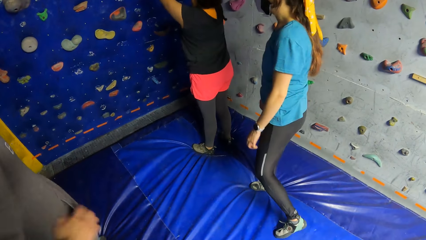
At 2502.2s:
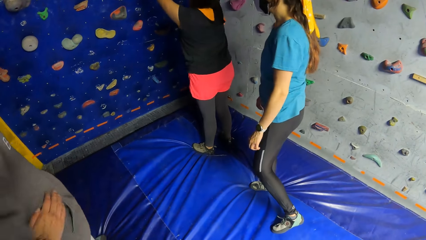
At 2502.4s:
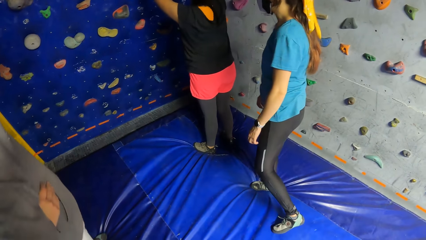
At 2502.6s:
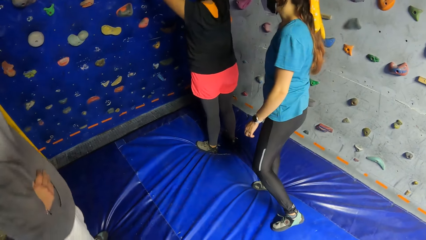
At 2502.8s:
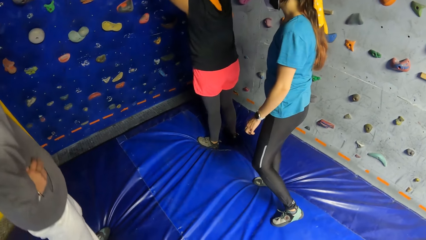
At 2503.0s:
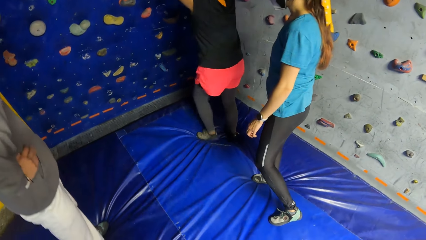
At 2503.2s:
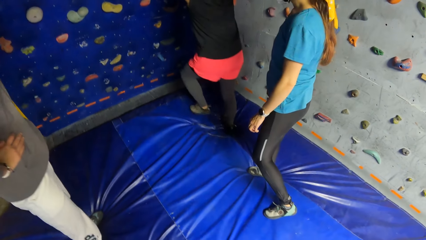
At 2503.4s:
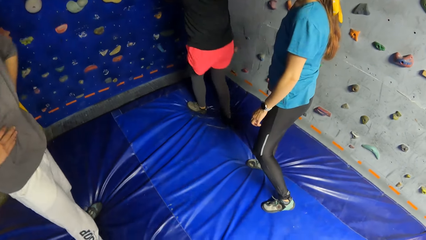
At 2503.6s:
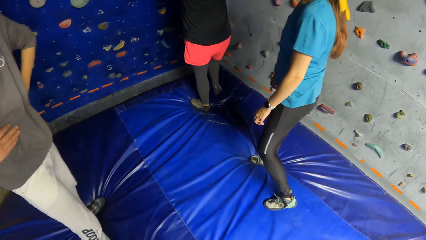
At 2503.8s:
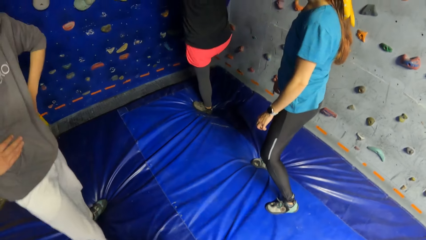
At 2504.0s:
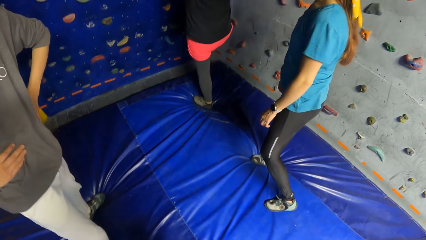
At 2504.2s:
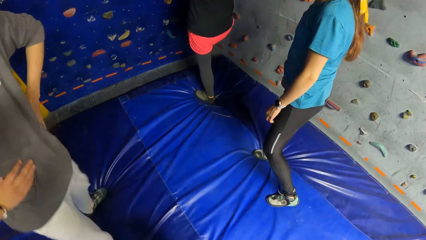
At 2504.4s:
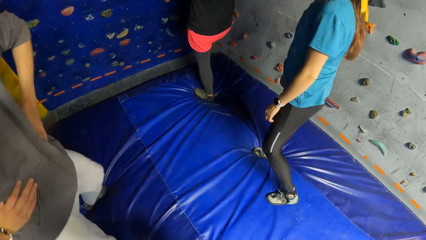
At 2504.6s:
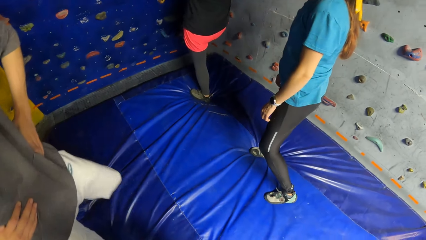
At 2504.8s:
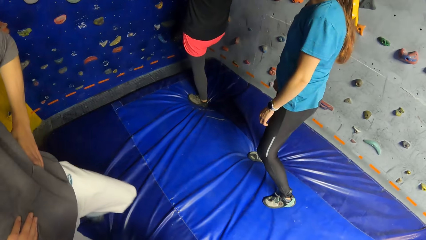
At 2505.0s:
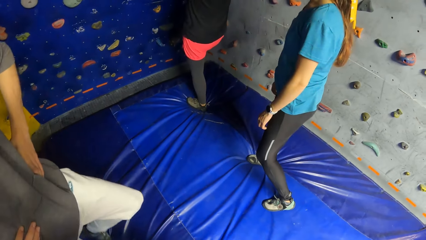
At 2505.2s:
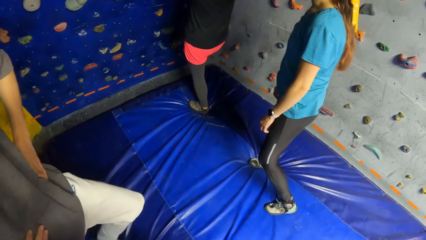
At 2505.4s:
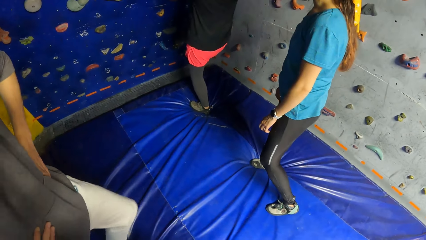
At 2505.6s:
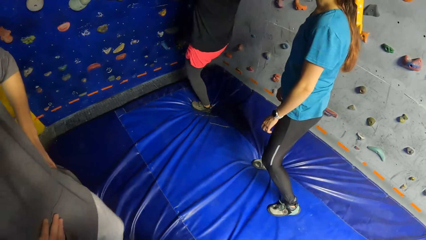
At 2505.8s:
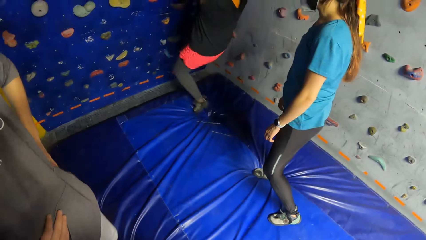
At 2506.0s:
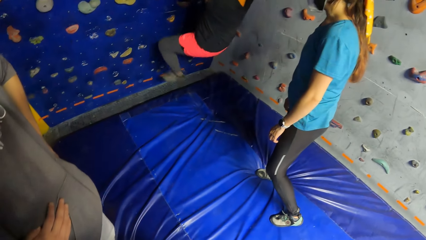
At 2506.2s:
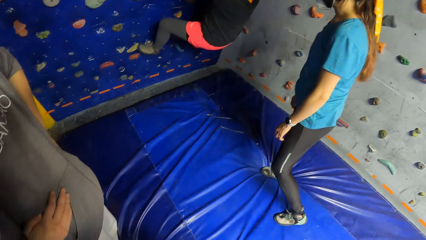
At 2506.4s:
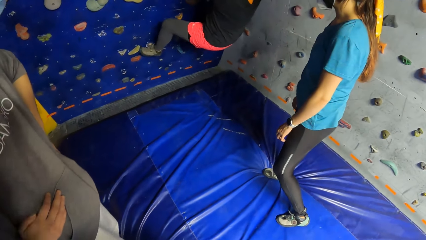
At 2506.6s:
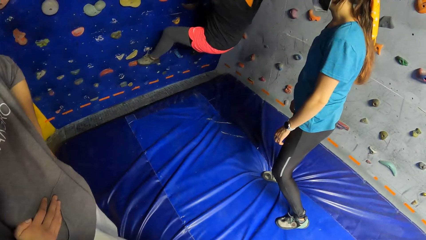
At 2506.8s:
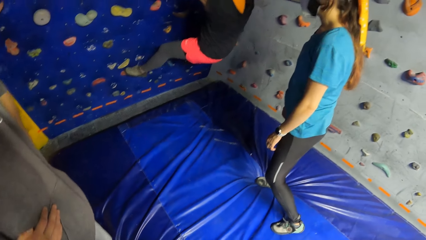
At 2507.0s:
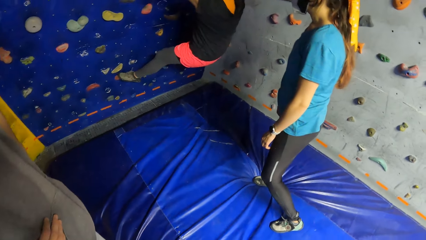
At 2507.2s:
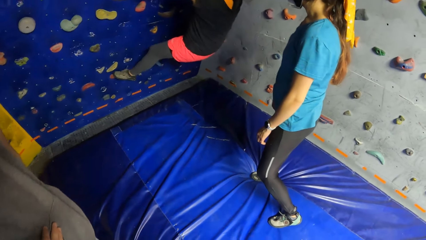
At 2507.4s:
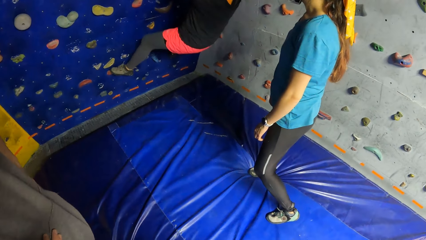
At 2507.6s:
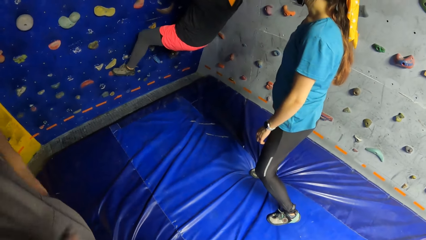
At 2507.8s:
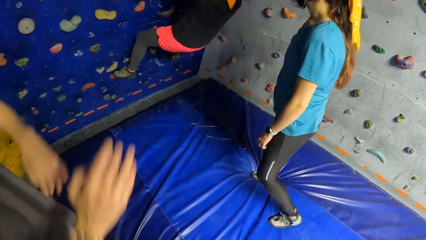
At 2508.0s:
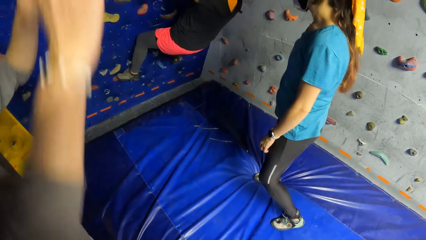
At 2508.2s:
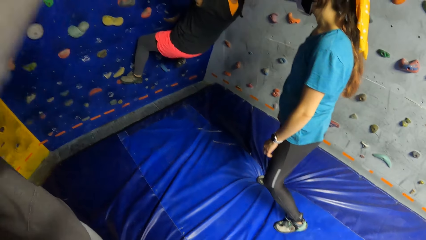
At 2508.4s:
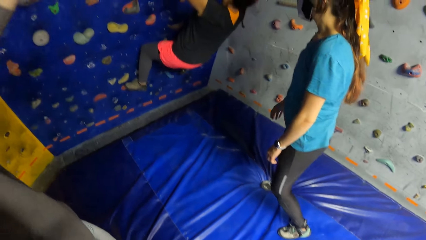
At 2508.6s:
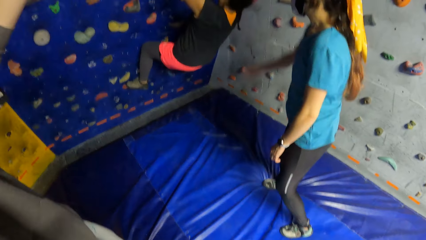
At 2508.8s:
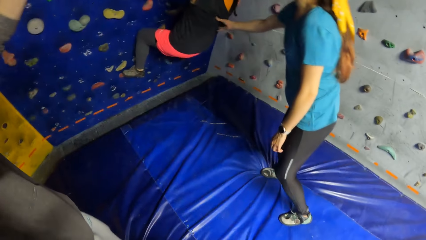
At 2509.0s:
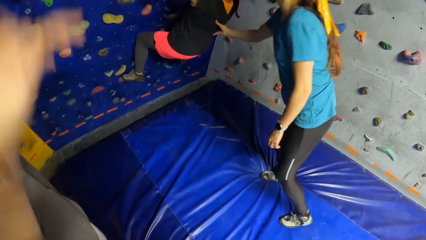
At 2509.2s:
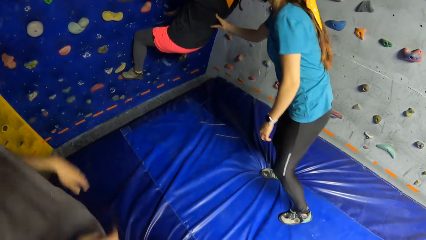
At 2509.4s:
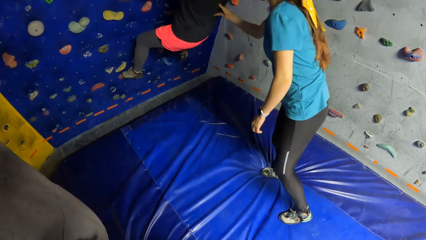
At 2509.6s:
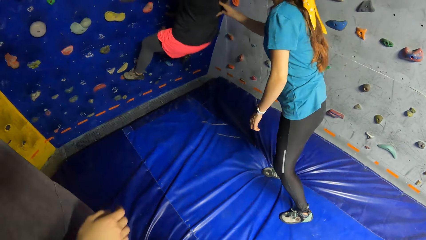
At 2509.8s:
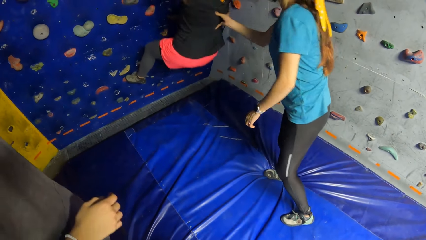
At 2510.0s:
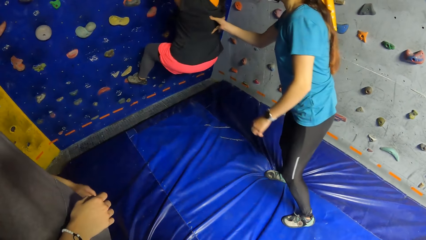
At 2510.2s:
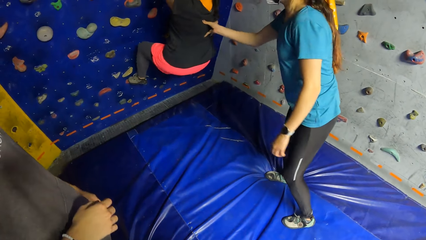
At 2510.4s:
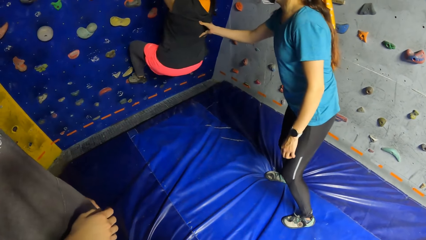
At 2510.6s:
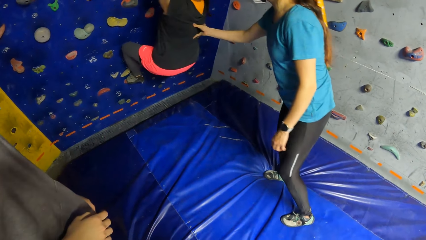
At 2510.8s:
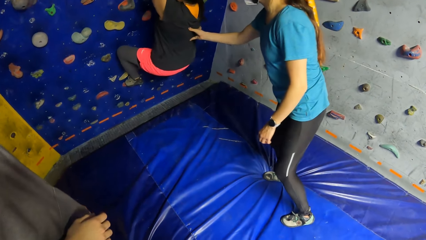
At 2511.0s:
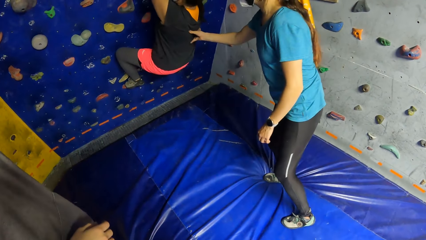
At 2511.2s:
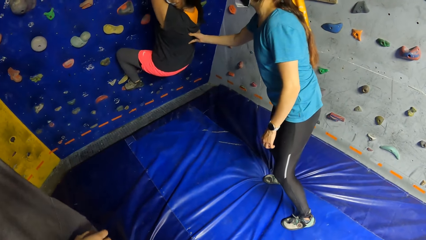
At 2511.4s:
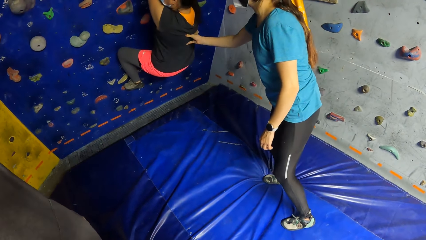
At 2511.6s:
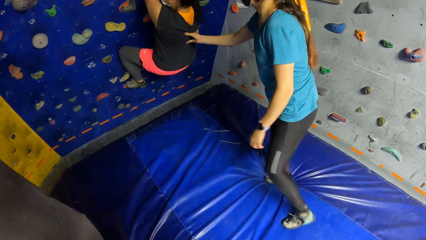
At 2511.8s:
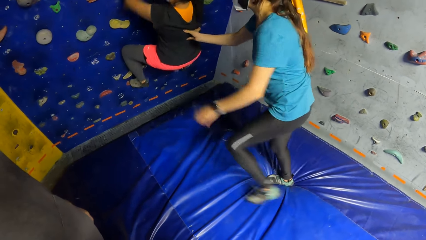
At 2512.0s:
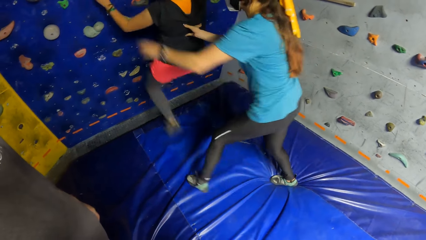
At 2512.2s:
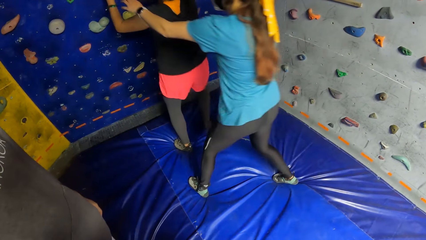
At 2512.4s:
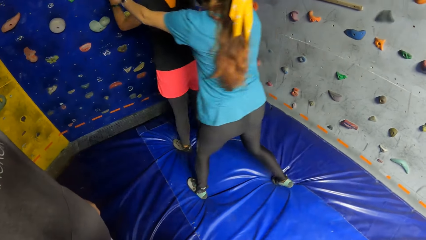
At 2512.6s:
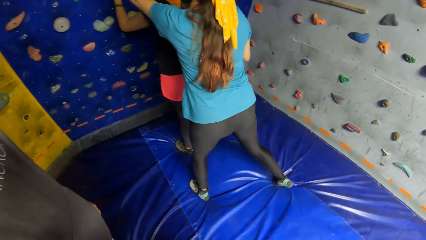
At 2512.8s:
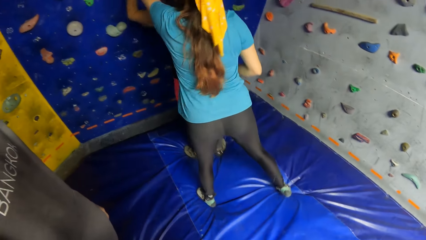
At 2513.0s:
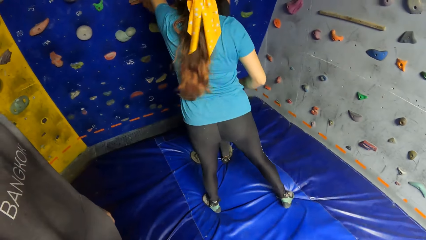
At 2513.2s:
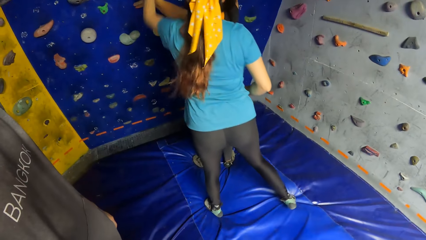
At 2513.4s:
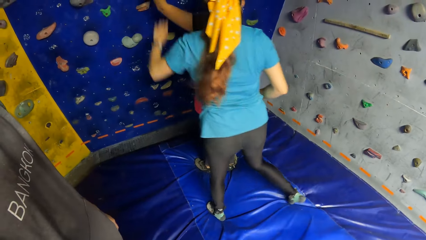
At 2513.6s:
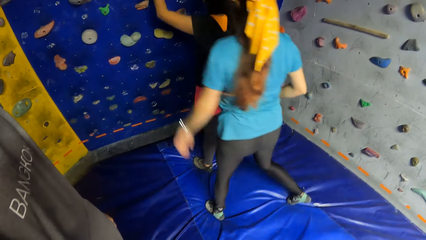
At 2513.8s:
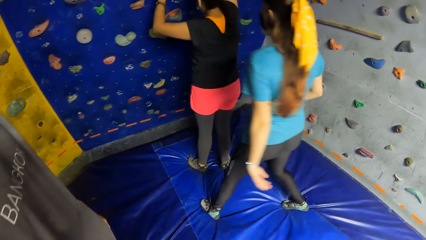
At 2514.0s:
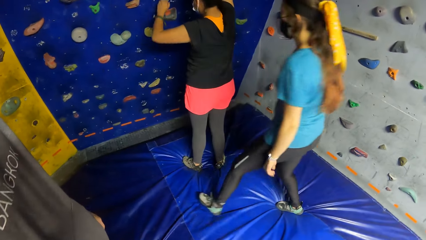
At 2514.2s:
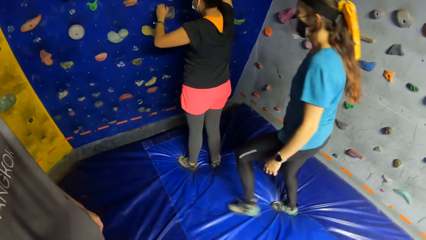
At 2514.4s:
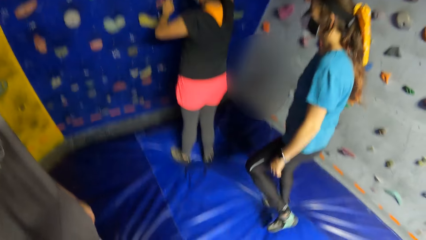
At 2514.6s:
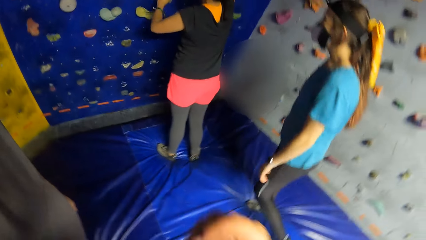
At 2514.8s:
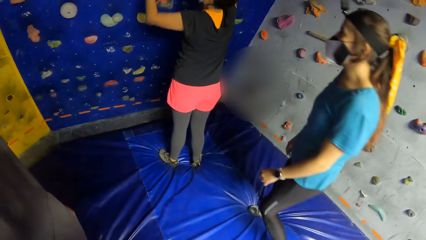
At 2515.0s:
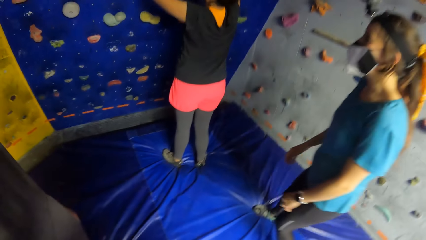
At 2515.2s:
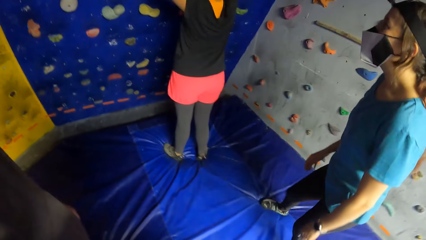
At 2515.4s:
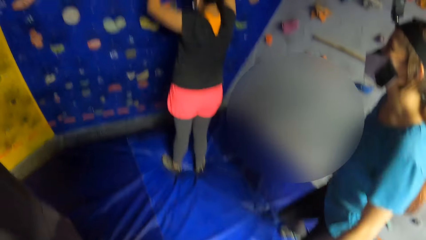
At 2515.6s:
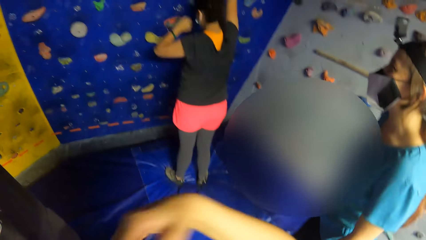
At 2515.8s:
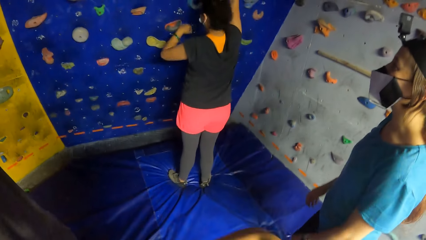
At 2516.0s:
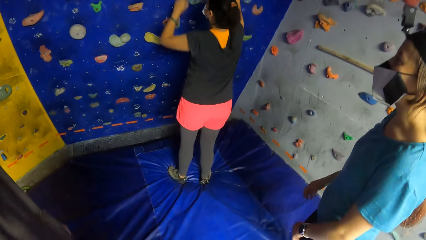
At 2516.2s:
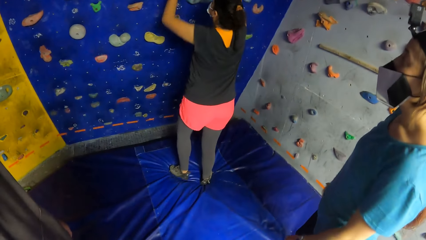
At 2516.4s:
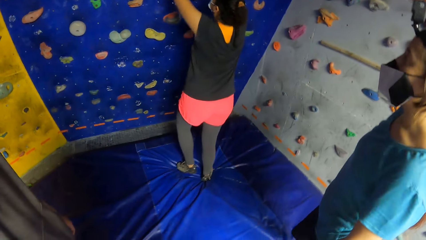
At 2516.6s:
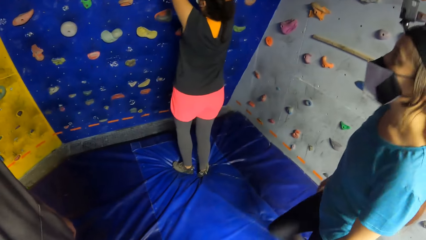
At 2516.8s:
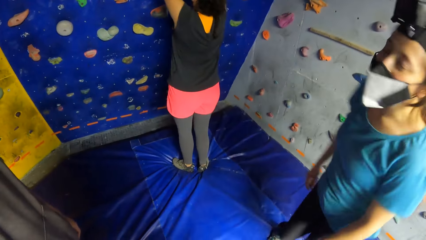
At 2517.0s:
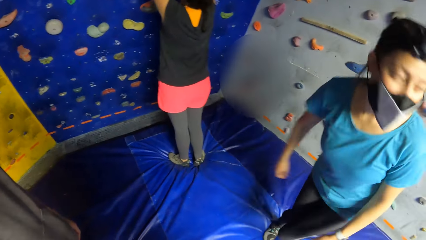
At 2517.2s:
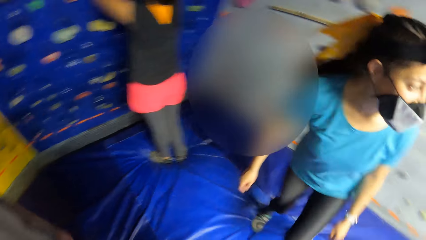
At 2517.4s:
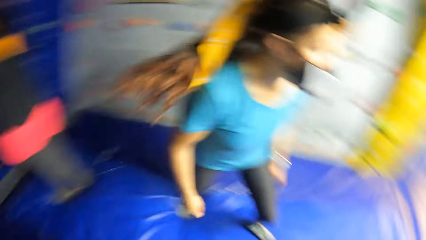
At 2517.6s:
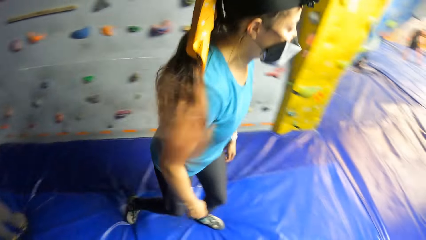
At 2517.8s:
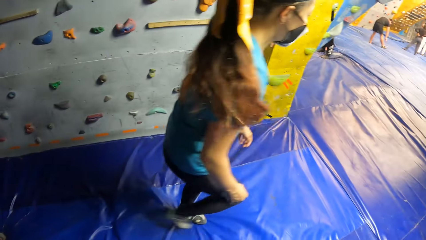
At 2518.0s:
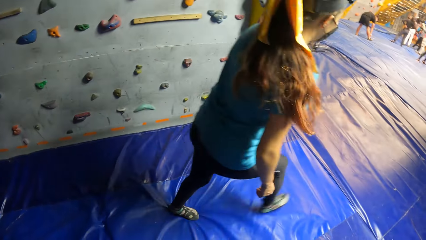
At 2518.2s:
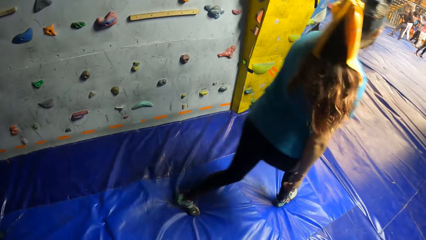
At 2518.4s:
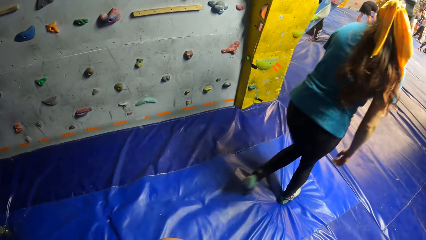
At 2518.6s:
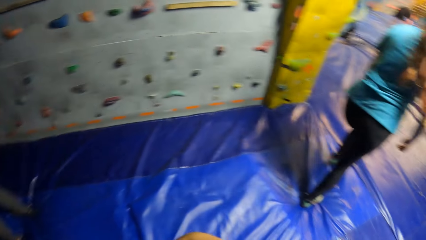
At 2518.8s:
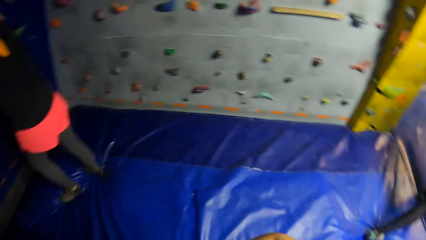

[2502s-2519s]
A woman climbs the wall. The woman plays the game. Another woman supports the first woman with her right hand. The first woman gets down from the wall. The other woman touches the wall with her left hand.
